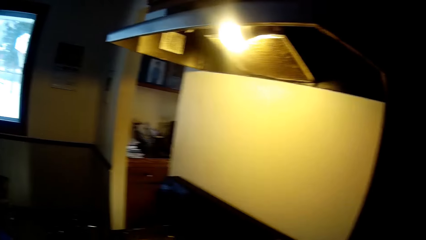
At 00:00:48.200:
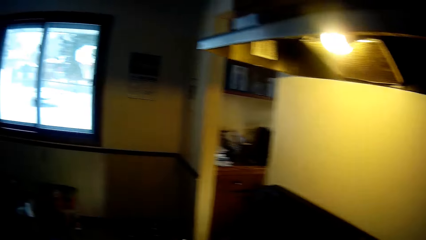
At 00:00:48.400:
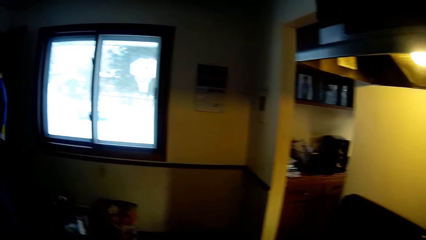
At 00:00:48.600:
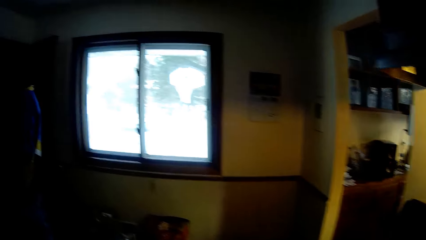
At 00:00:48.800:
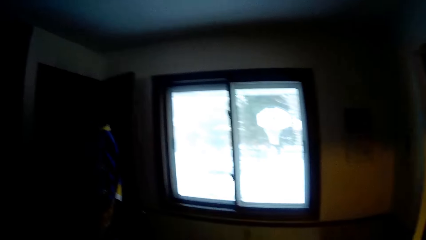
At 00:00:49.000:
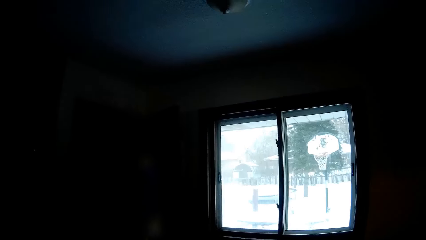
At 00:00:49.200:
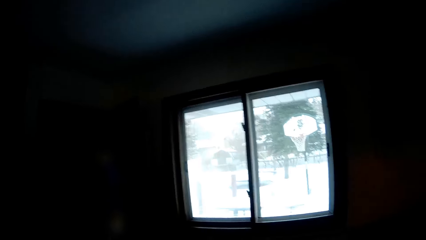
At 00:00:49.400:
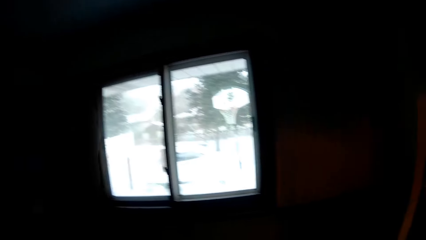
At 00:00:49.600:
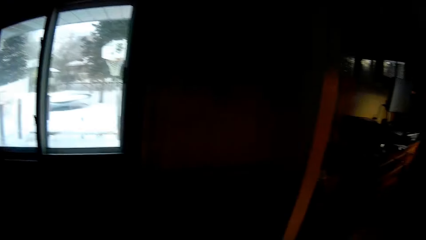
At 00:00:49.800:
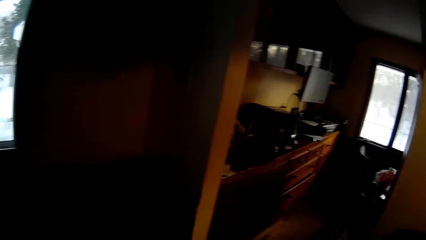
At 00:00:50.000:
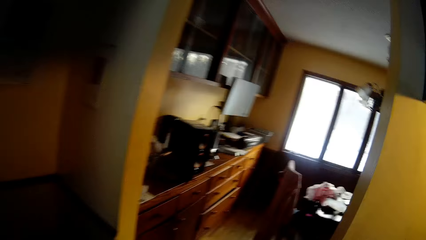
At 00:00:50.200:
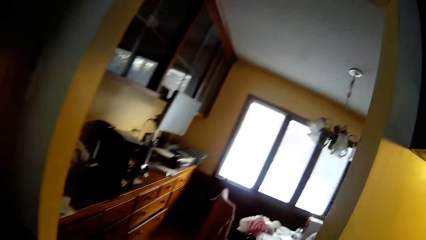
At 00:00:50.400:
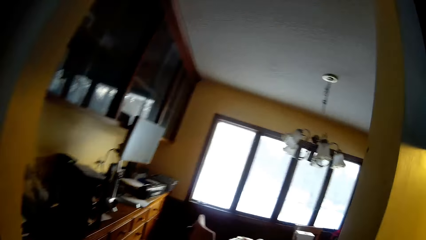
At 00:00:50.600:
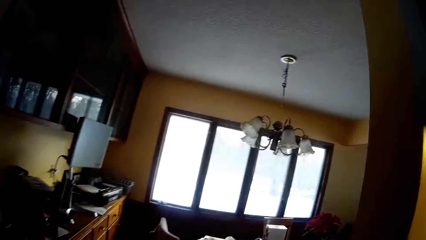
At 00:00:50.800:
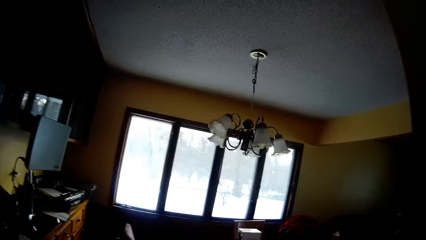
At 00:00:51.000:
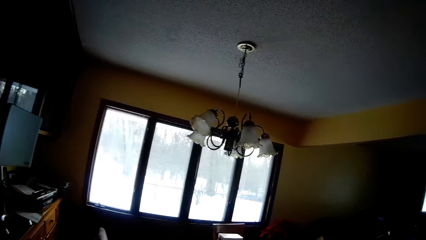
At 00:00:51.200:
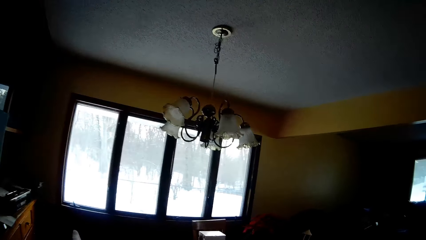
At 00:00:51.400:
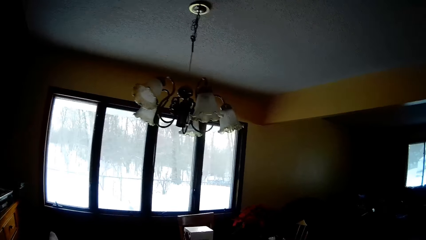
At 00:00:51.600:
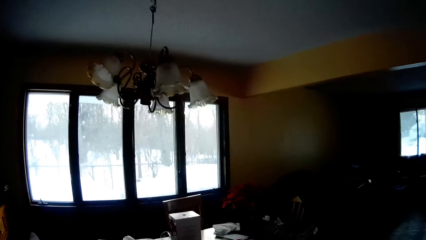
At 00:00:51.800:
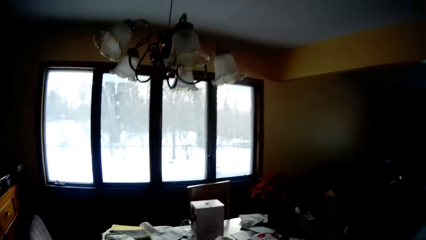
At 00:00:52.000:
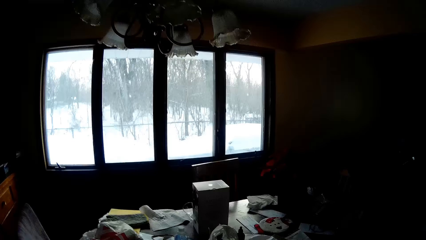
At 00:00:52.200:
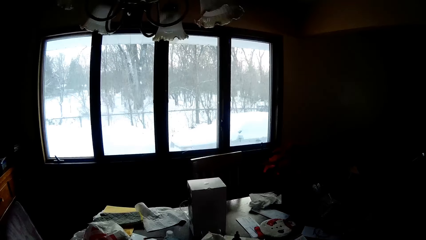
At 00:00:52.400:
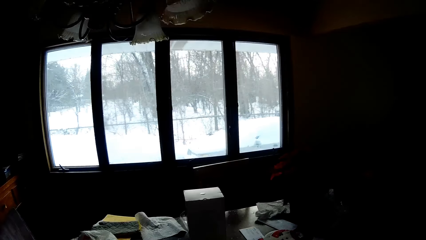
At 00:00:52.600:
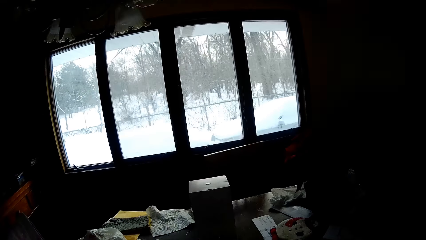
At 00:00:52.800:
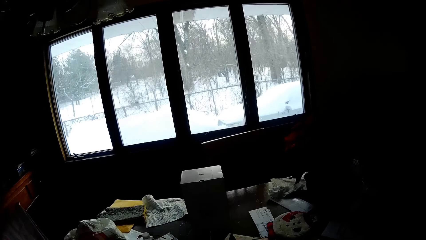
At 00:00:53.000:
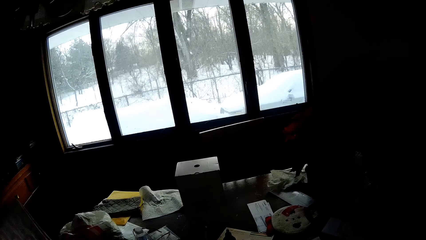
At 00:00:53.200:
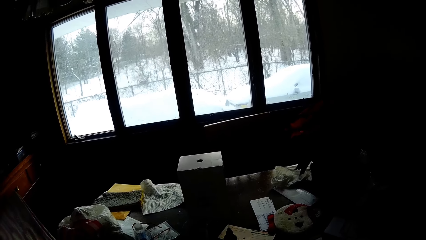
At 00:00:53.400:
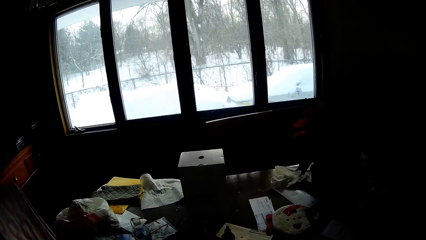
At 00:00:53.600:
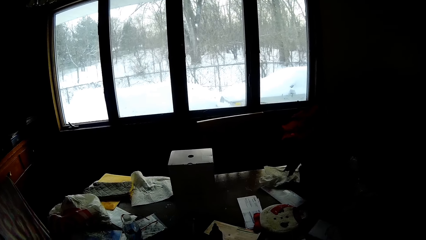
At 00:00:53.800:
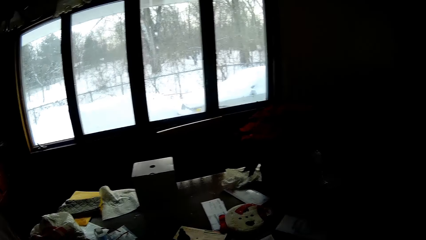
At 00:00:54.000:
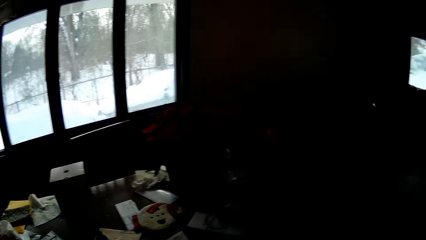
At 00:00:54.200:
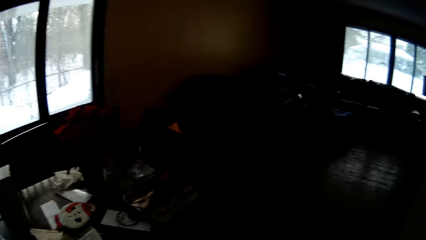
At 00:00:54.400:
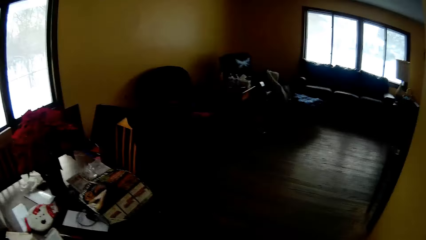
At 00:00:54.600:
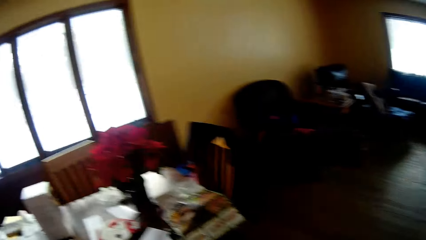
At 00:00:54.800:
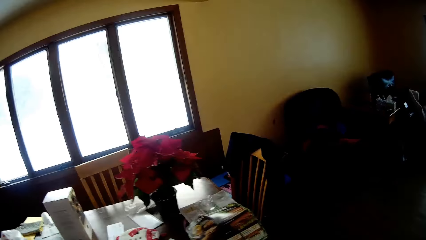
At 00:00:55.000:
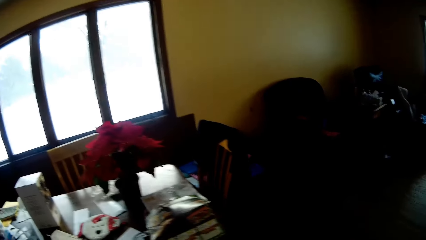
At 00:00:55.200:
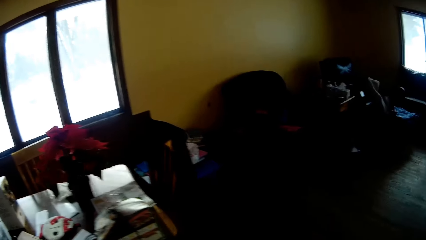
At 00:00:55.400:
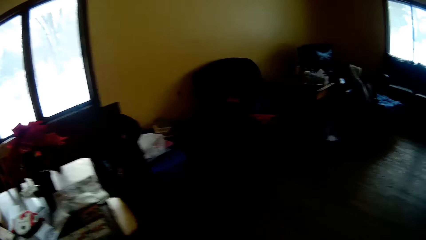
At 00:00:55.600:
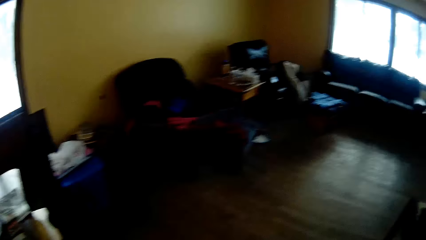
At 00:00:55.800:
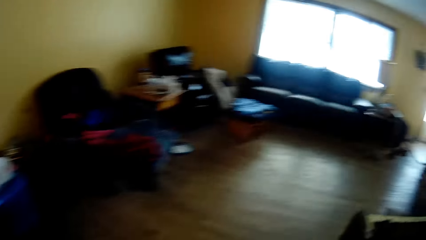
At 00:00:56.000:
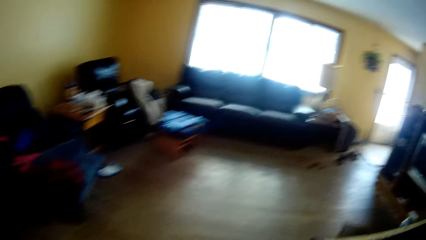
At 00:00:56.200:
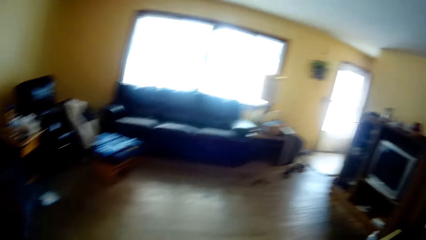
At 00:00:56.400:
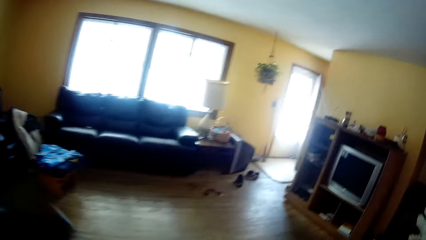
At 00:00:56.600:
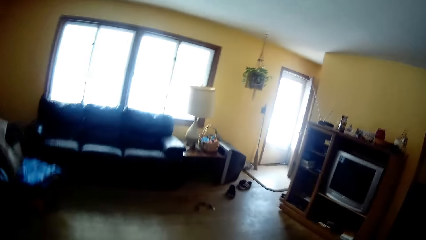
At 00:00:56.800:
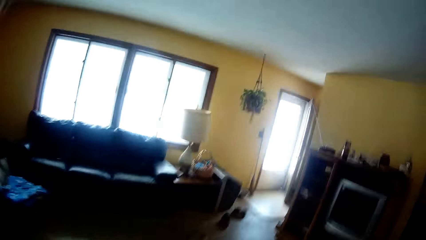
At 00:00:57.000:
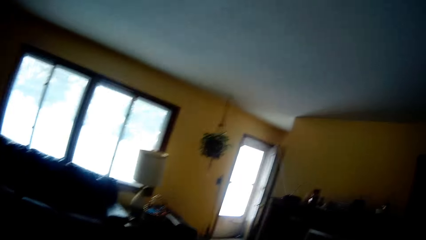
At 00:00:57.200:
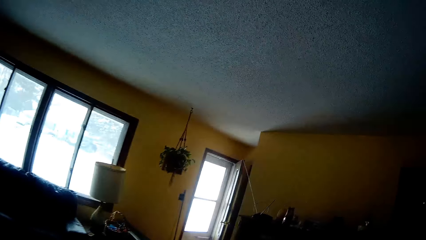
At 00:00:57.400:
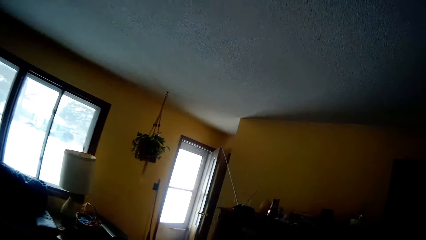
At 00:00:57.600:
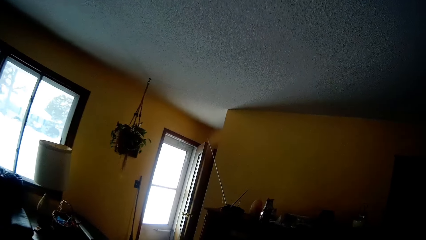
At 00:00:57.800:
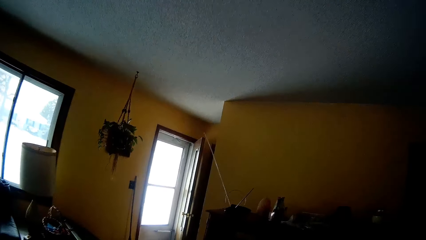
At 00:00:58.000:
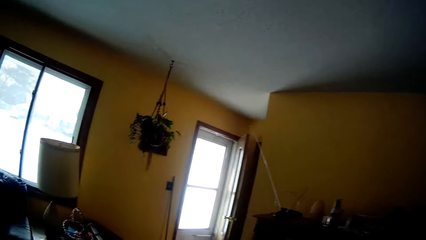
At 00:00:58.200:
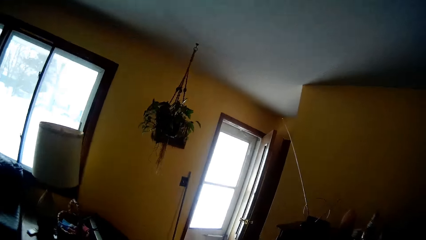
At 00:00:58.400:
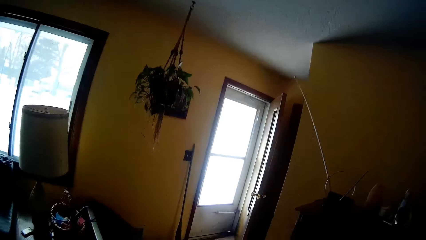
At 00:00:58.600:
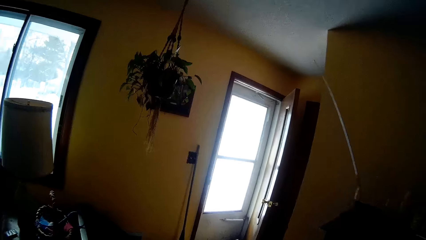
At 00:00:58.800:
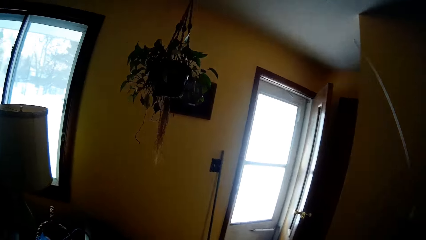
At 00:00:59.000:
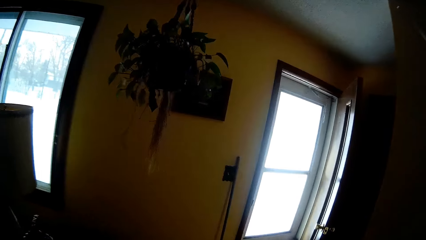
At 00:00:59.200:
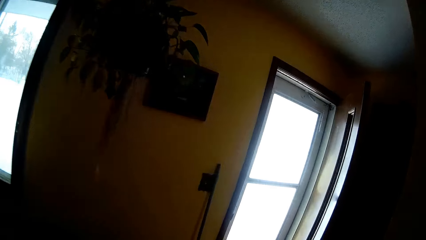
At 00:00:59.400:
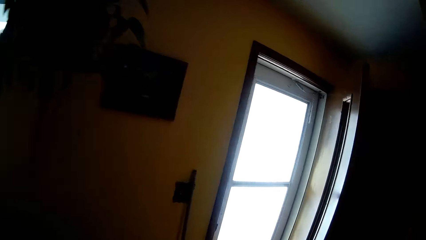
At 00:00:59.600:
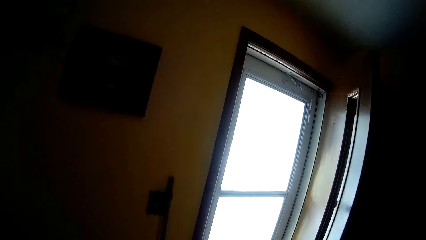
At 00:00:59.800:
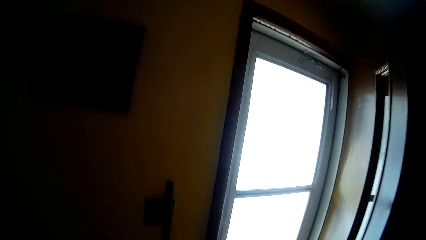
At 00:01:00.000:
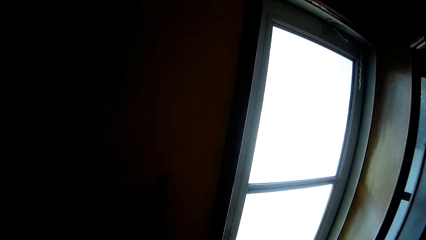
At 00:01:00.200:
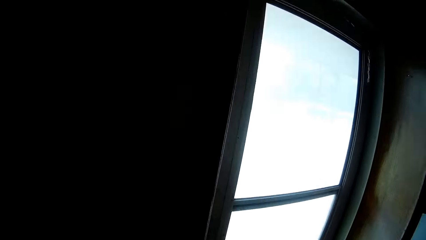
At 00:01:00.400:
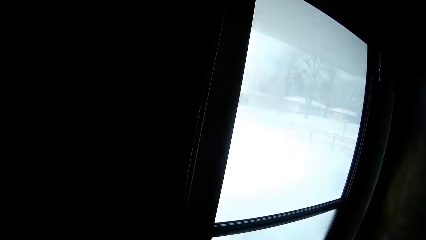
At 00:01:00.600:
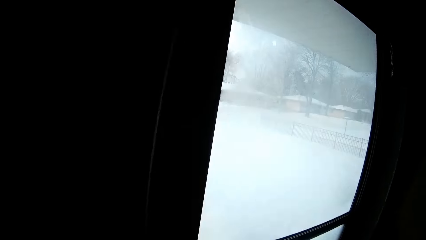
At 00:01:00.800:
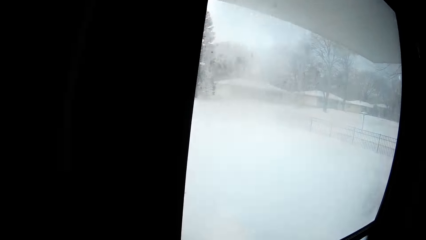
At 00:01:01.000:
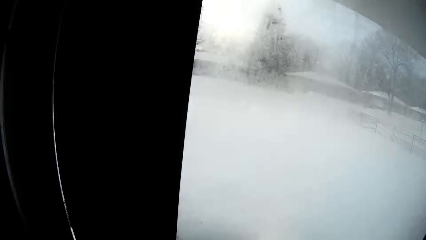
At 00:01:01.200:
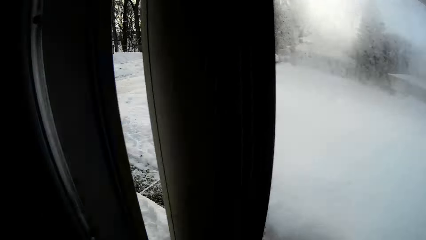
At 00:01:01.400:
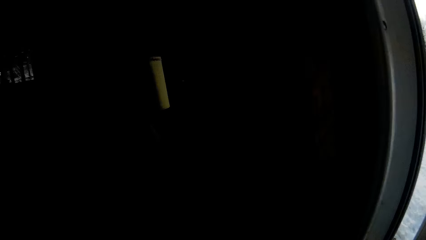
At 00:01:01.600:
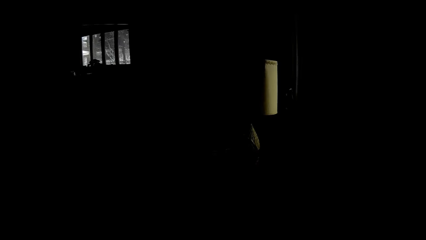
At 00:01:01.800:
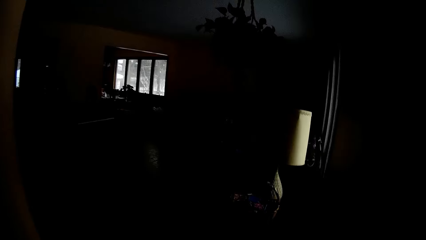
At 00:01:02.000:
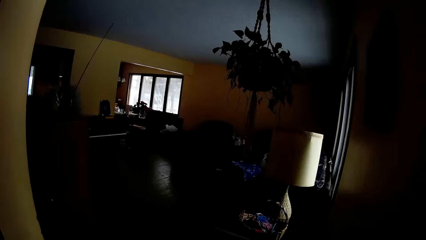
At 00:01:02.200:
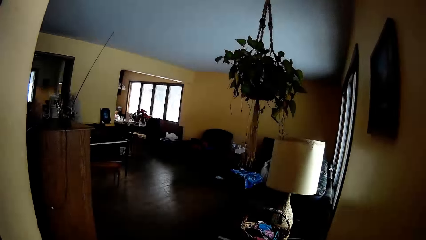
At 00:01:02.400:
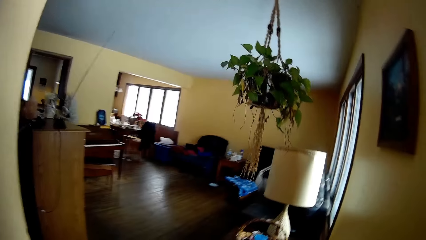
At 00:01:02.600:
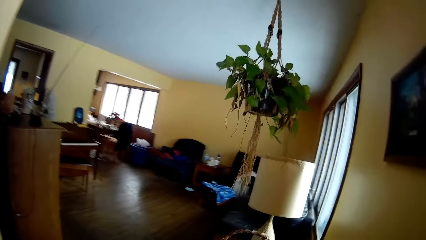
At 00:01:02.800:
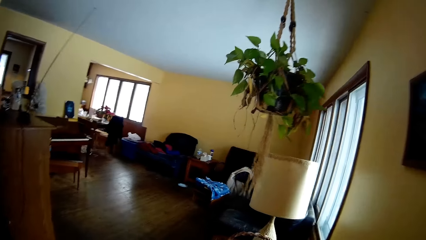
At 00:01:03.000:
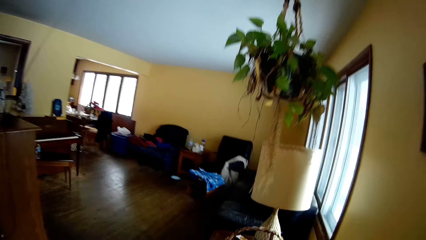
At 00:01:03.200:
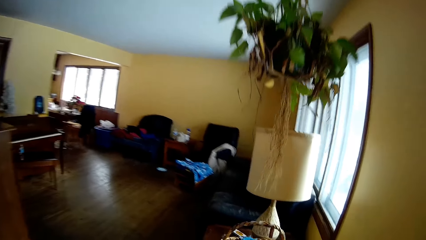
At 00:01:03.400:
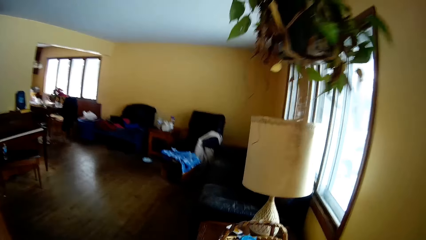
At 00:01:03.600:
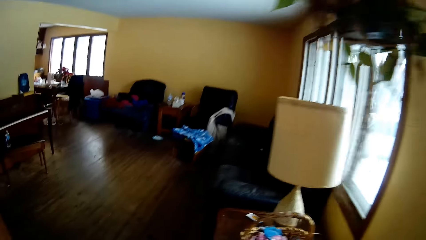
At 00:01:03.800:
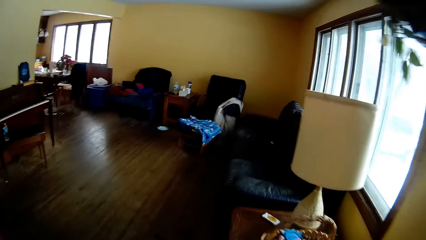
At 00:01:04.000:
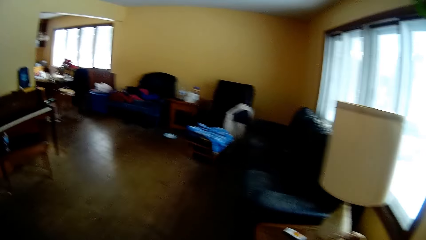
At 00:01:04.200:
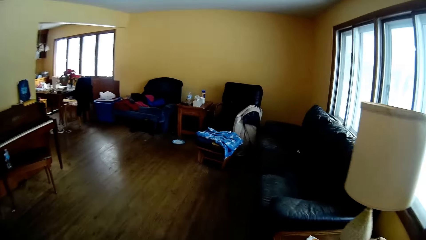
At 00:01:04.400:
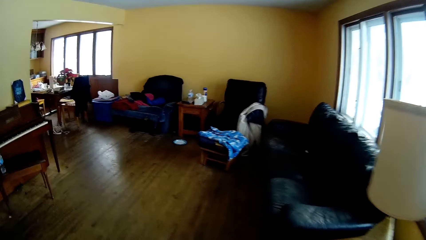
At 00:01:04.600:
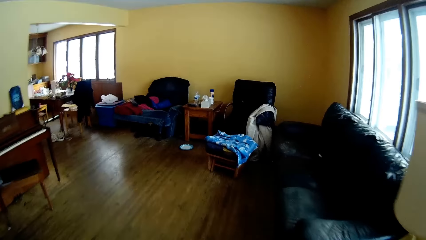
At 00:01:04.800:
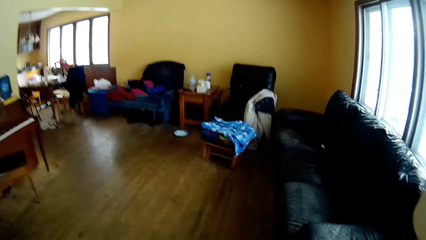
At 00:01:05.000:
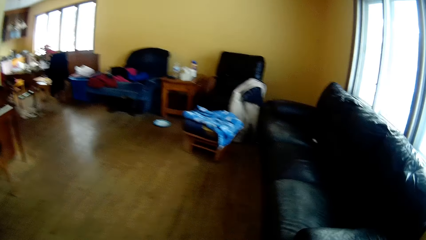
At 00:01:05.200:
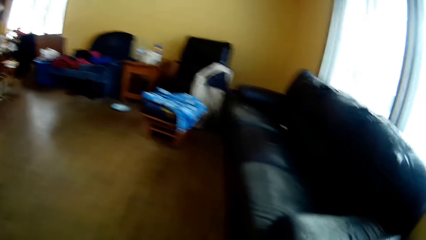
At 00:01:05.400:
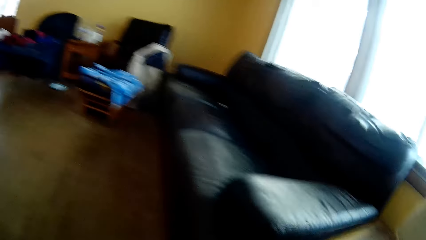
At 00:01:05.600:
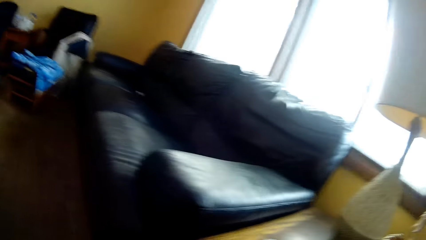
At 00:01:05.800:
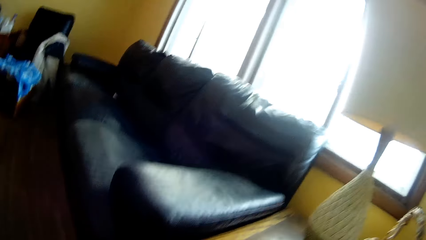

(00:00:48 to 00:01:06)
The camera wearer opens the door with her right hand.
